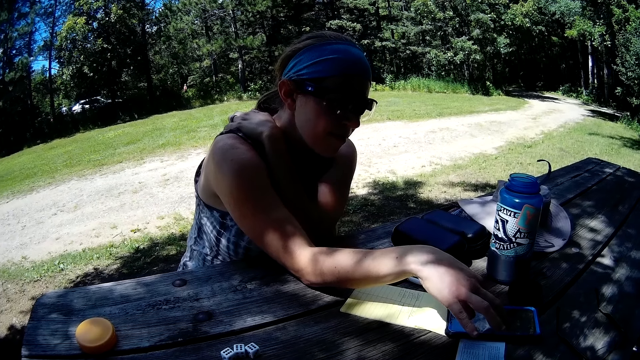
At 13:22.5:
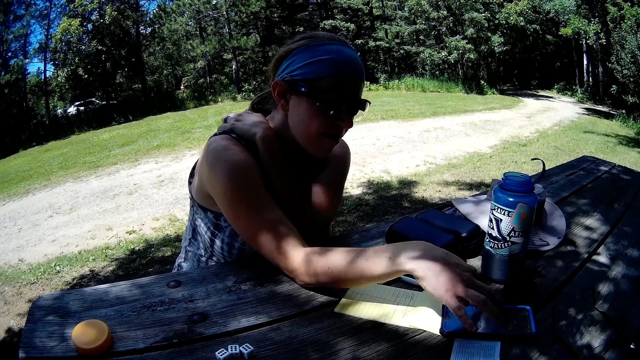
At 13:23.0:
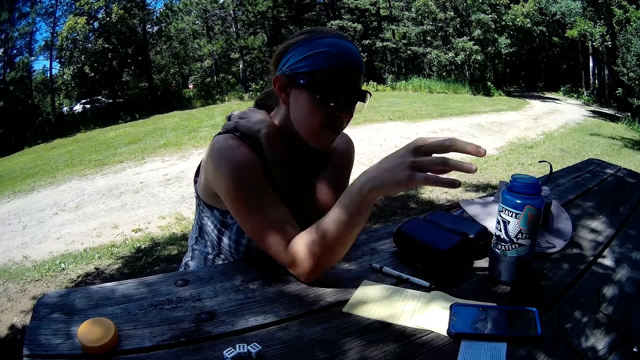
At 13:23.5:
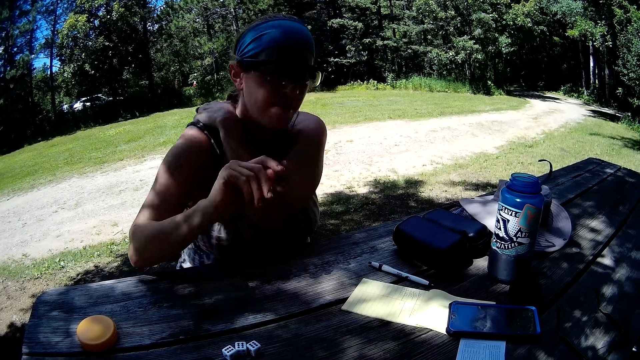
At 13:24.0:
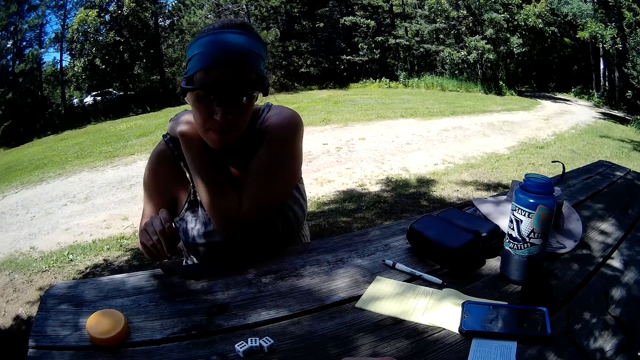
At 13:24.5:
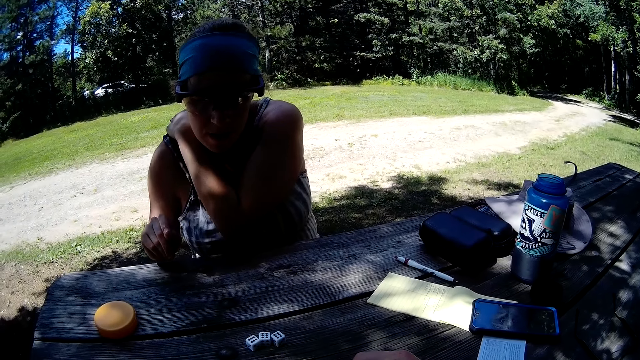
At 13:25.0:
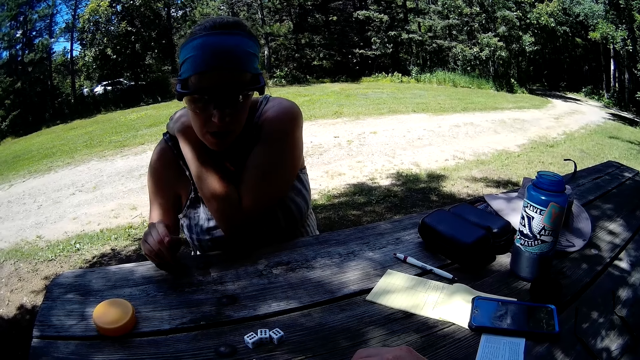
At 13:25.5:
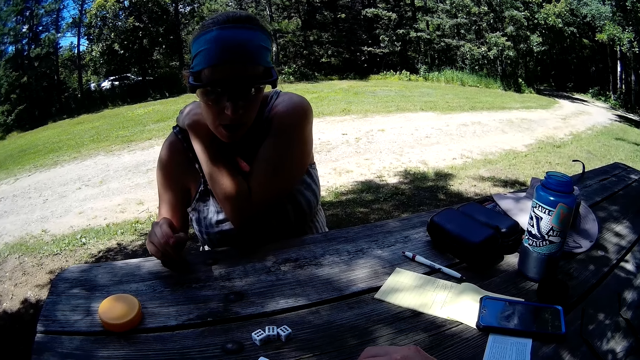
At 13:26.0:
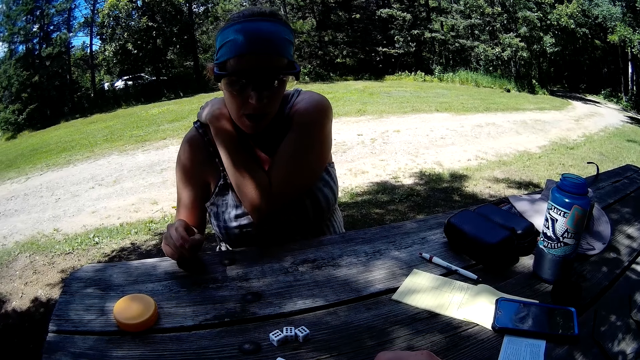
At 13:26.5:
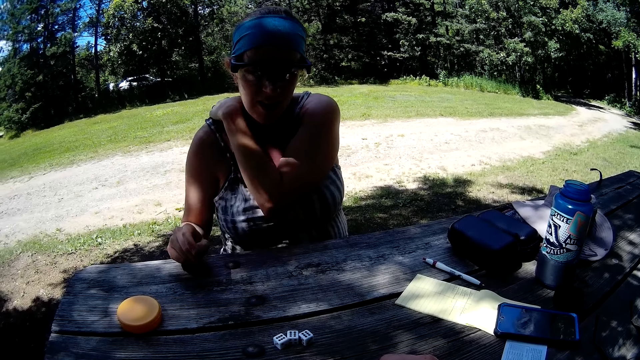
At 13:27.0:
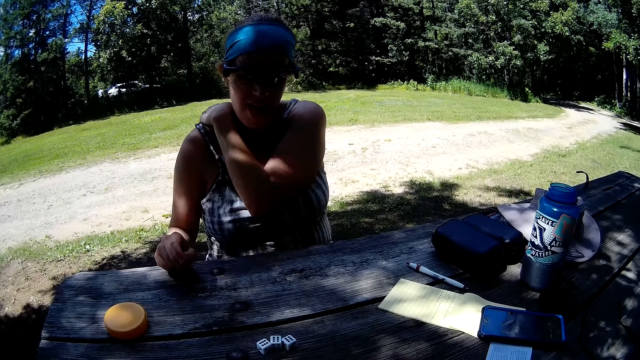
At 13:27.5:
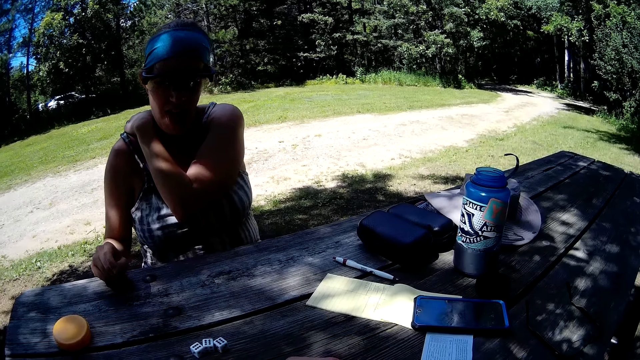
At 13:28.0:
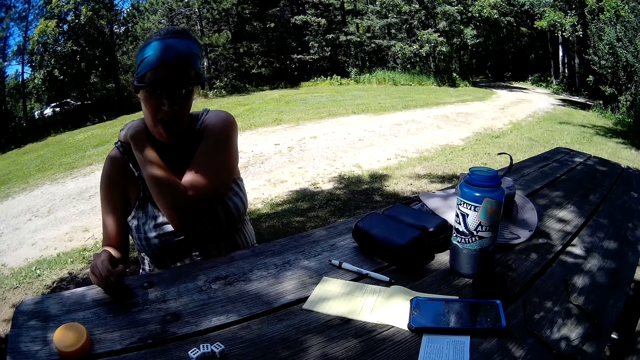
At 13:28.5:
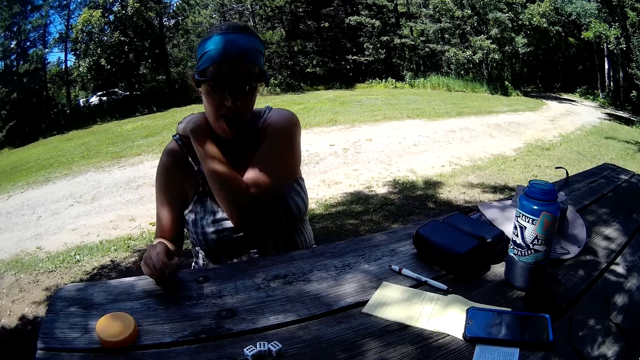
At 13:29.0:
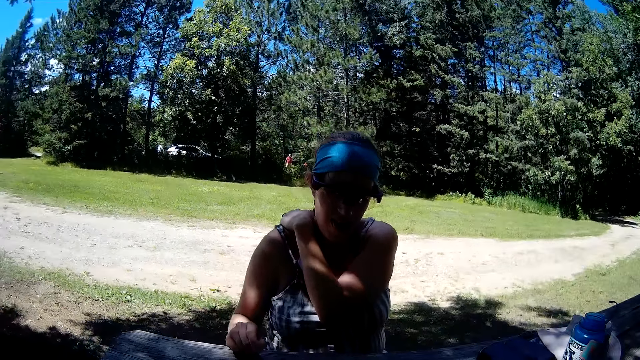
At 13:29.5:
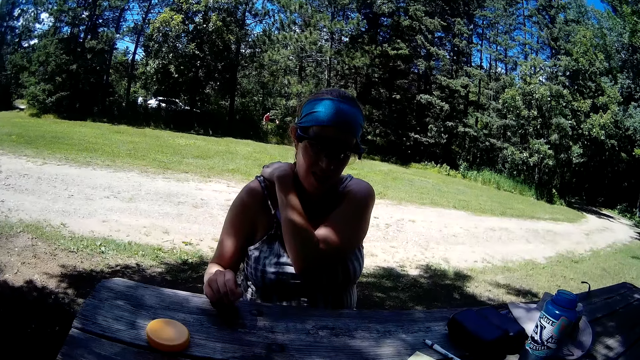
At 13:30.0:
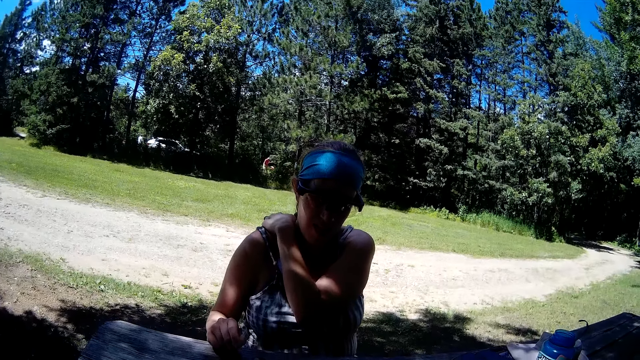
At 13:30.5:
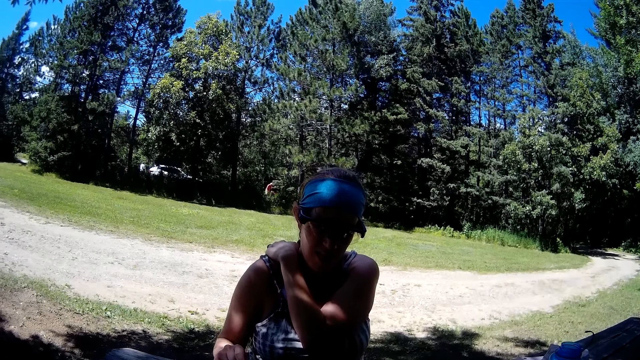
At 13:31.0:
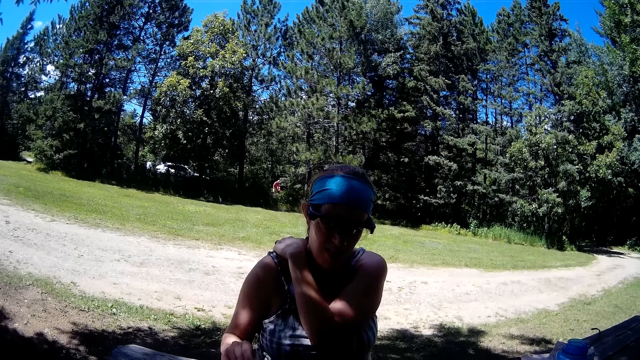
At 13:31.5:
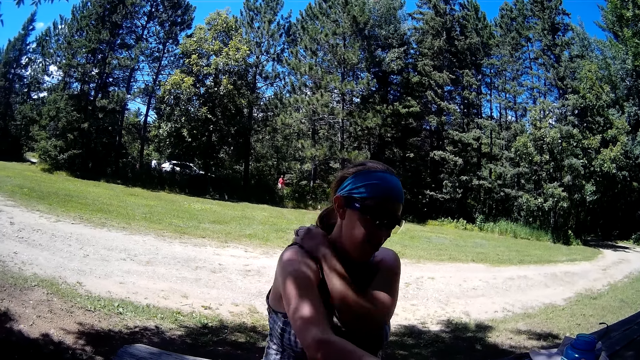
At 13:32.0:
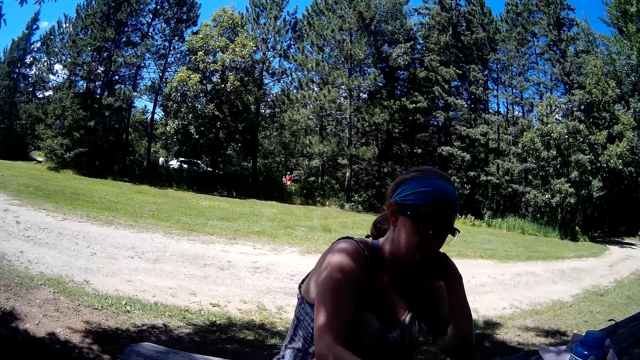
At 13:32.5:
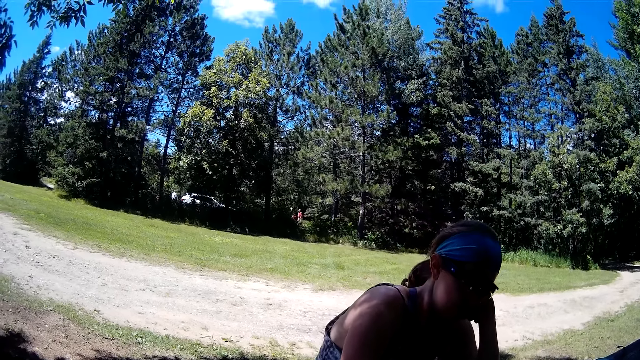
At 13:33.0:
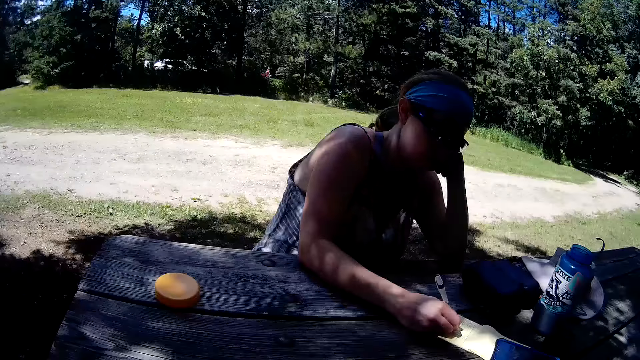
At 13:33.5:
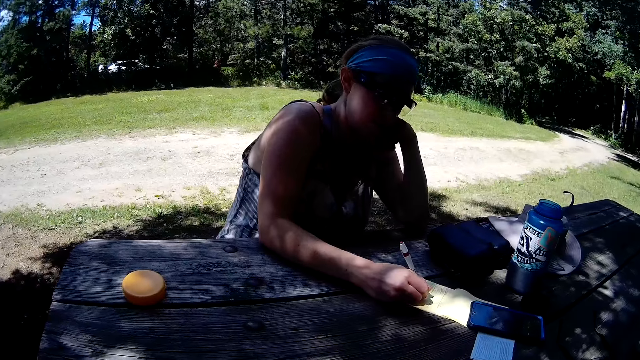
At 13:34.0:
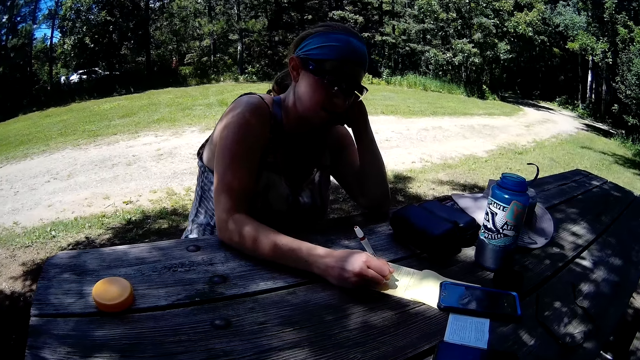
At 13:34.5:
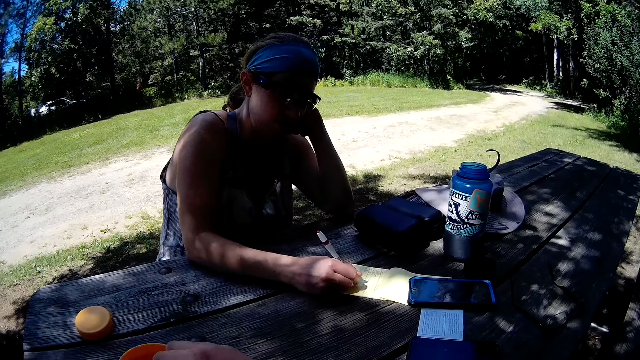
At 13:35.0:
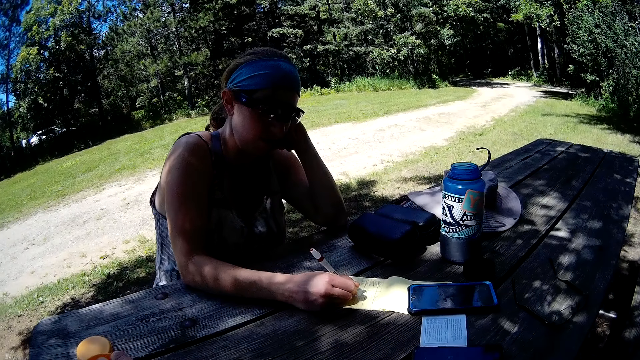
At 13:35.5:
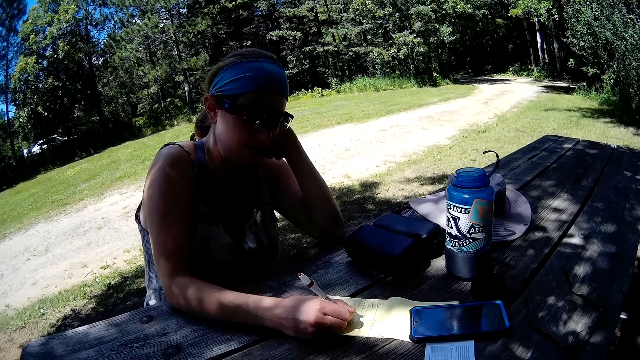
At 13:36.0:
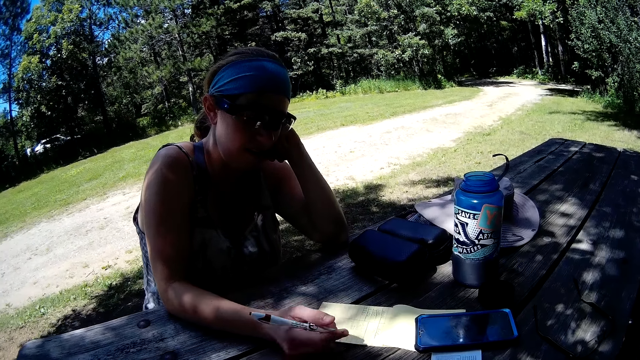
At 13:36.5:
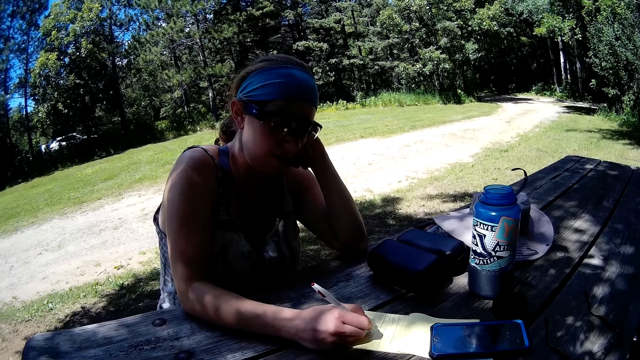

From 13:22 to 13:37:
The camera wearer puts dice rollers in a tin. A woman writes on the notepad with the pen.

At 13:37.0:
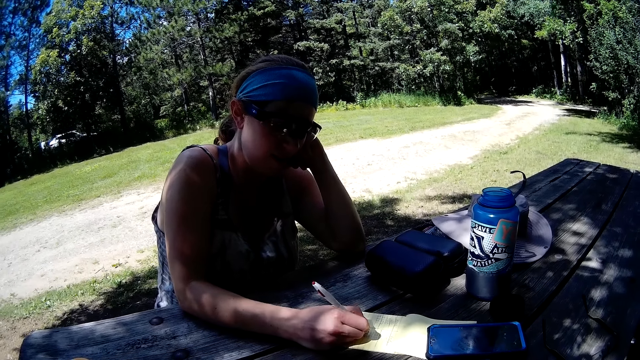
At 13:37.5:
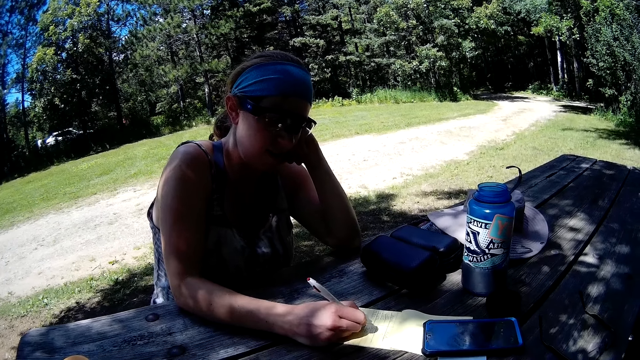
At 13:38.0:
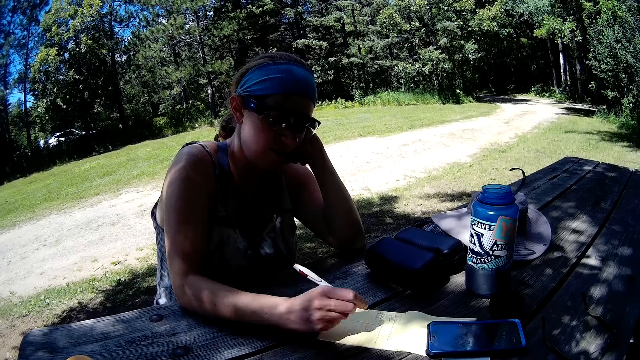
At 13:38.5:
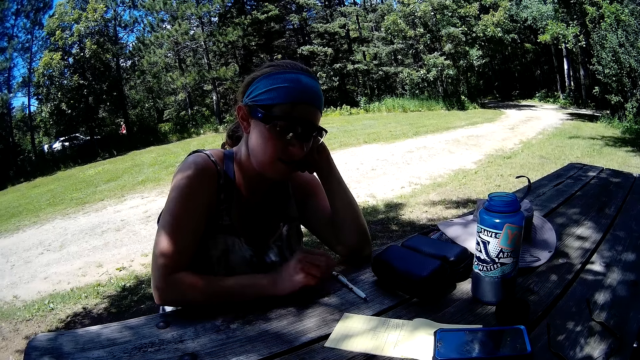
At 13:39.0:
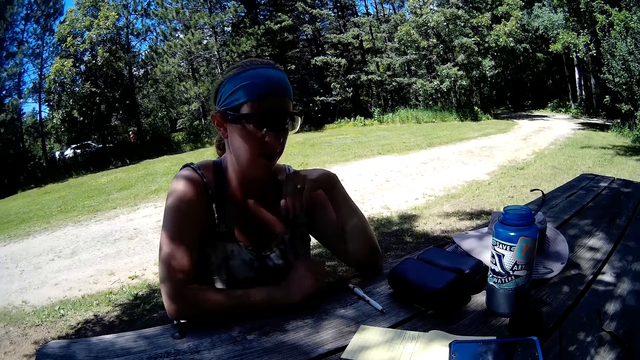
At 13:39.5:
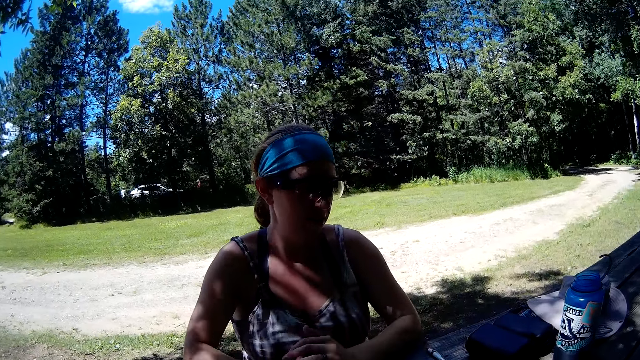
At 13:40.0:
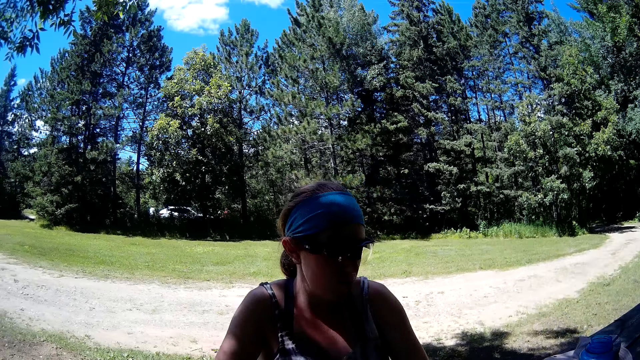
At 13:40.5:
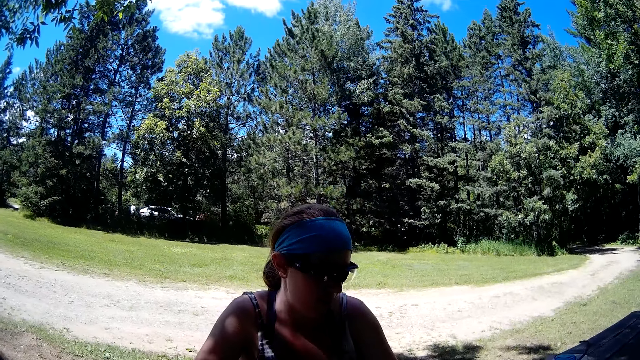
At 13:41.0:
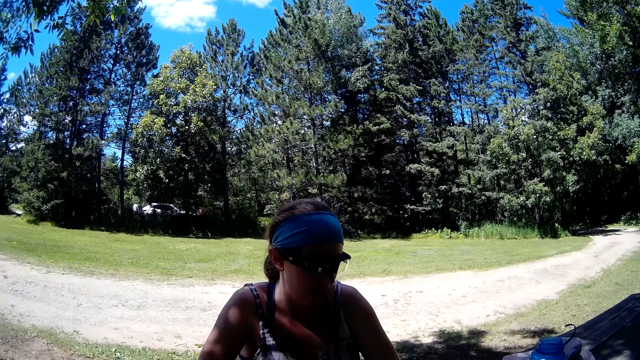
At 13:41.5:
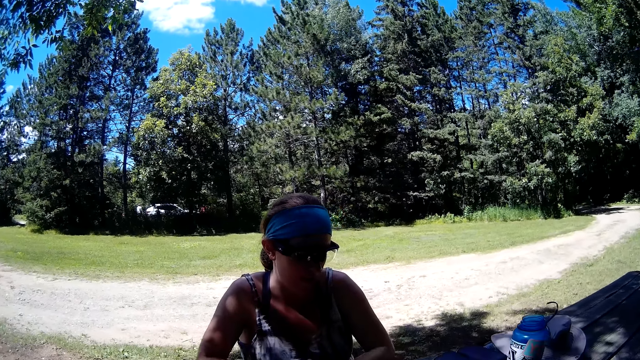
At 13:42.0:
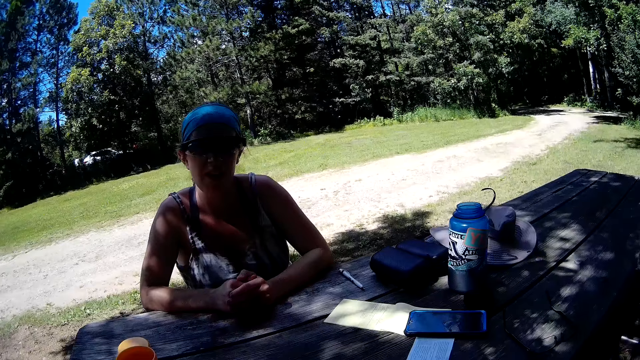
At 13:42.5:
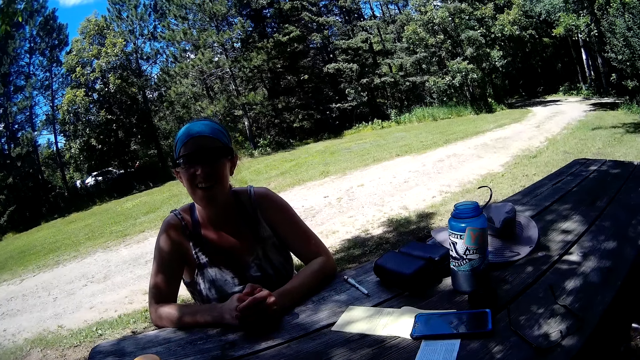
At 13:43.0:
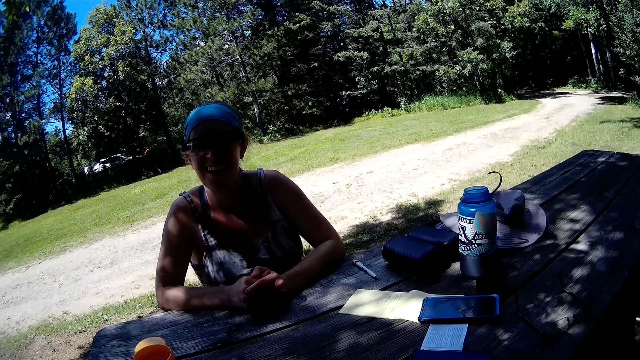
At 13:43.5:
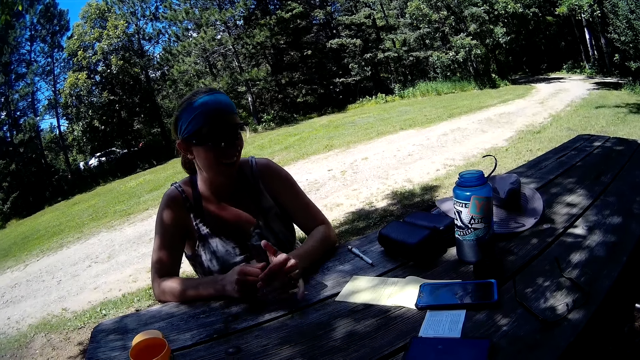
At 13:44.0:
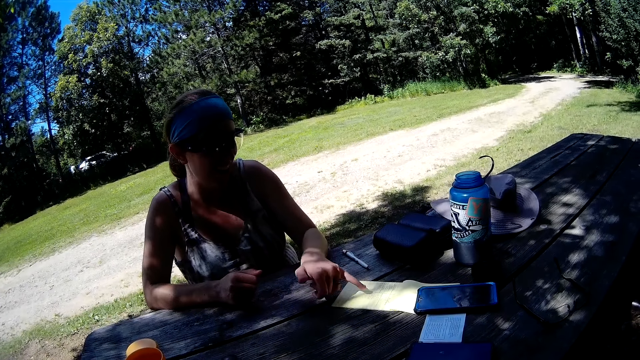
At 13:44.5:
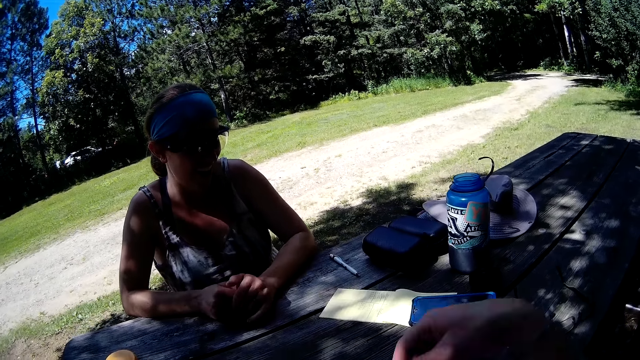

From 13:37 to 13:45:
The woman drops the pen on the table.
